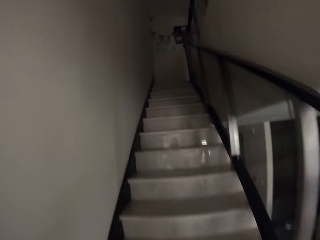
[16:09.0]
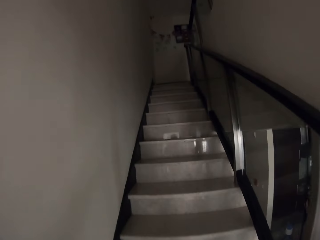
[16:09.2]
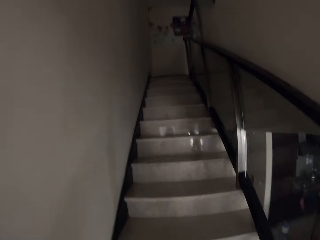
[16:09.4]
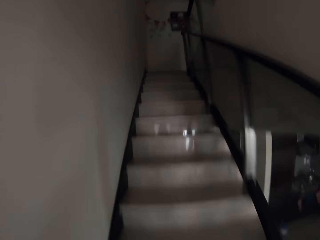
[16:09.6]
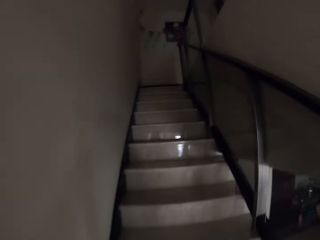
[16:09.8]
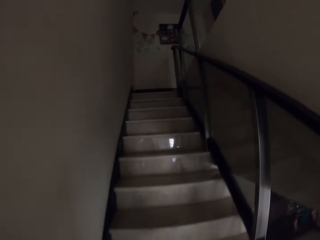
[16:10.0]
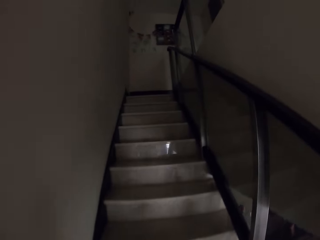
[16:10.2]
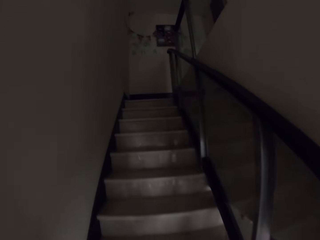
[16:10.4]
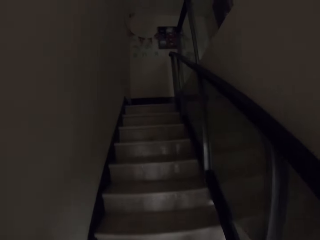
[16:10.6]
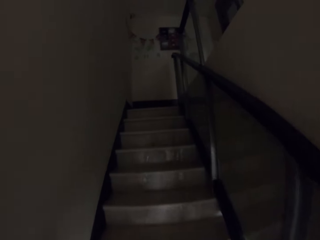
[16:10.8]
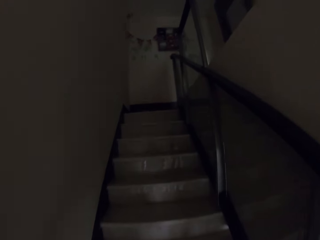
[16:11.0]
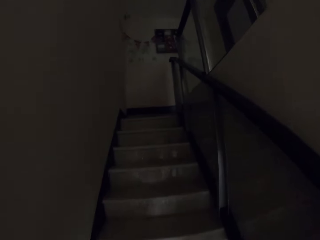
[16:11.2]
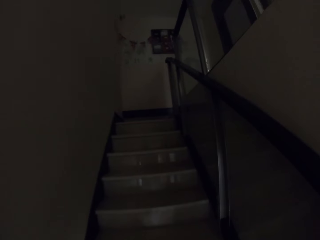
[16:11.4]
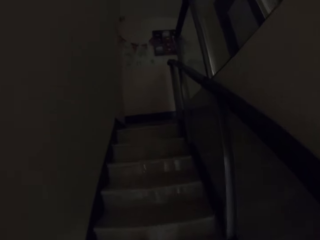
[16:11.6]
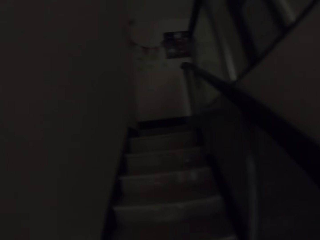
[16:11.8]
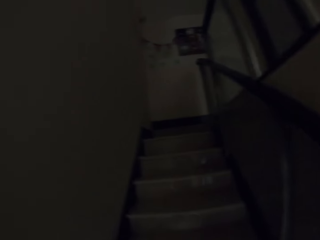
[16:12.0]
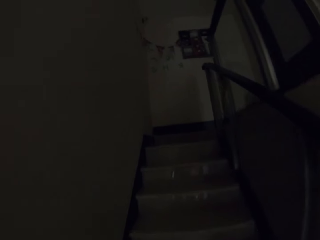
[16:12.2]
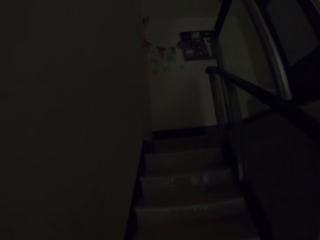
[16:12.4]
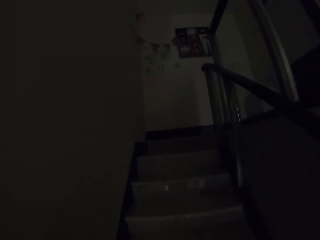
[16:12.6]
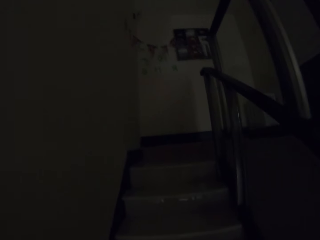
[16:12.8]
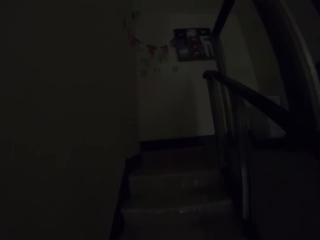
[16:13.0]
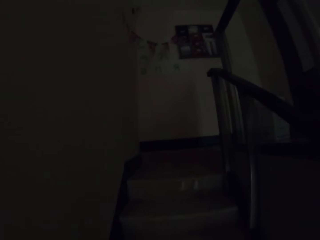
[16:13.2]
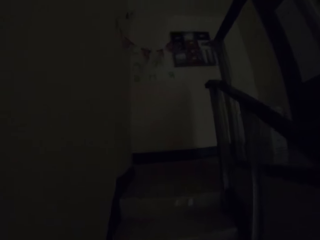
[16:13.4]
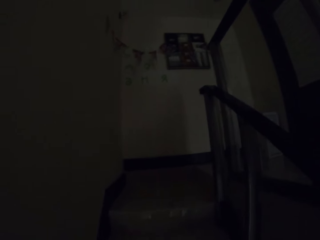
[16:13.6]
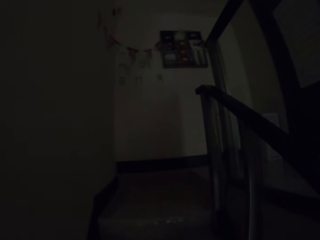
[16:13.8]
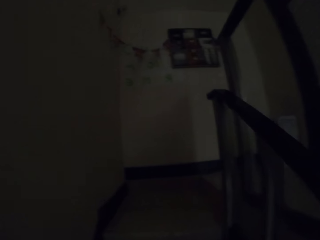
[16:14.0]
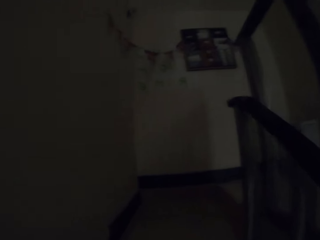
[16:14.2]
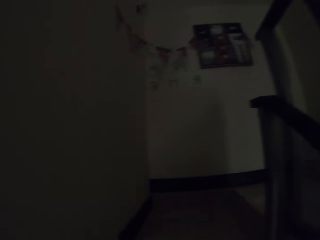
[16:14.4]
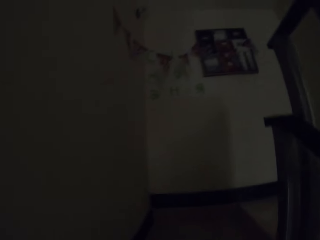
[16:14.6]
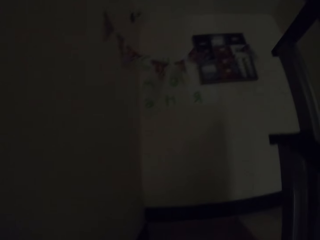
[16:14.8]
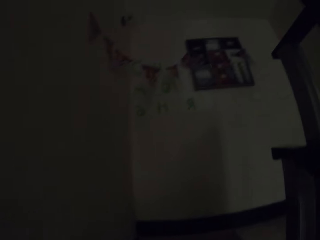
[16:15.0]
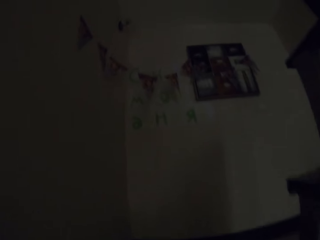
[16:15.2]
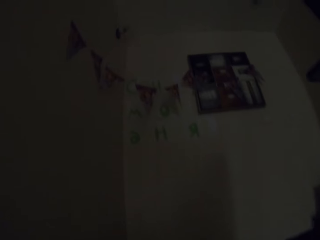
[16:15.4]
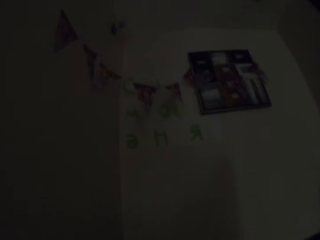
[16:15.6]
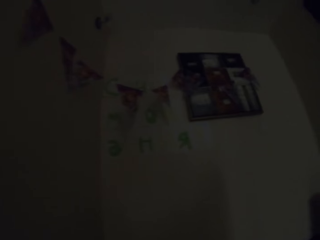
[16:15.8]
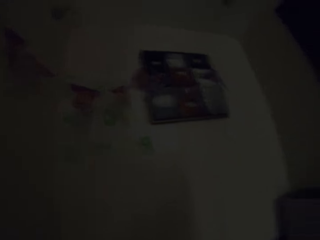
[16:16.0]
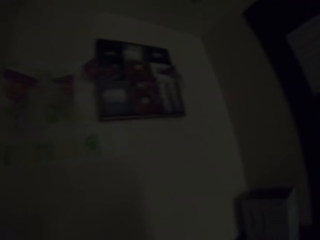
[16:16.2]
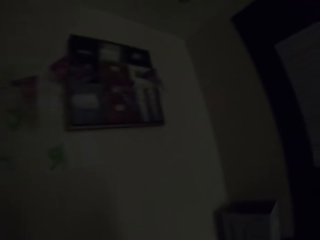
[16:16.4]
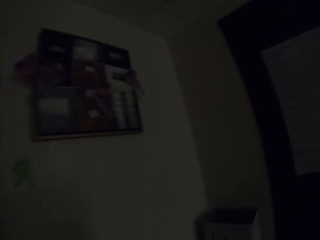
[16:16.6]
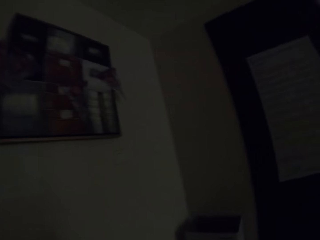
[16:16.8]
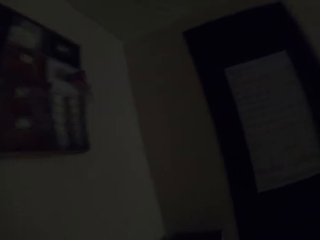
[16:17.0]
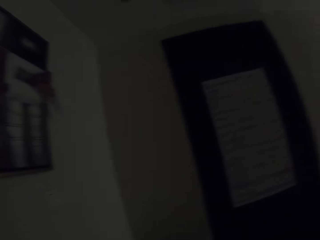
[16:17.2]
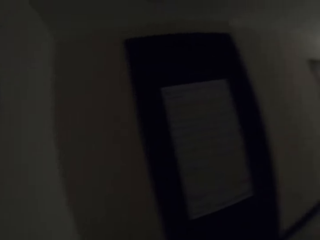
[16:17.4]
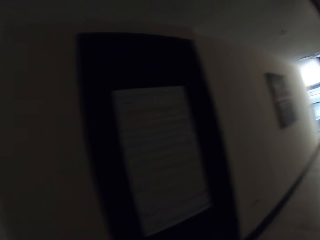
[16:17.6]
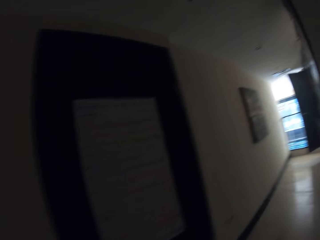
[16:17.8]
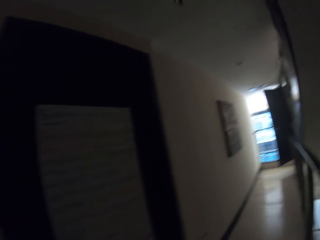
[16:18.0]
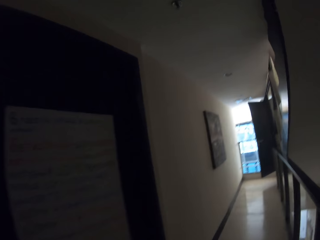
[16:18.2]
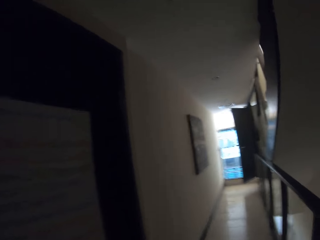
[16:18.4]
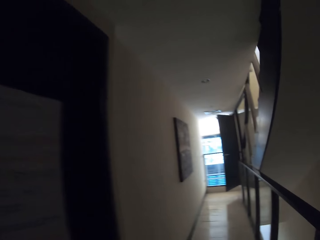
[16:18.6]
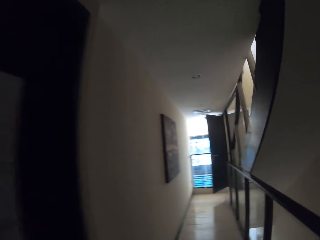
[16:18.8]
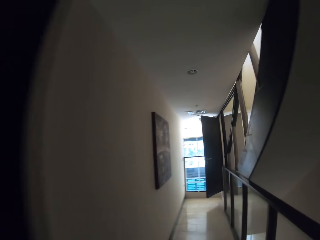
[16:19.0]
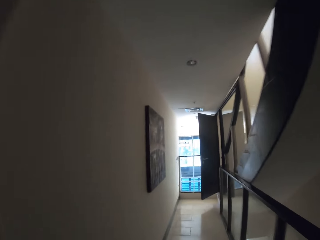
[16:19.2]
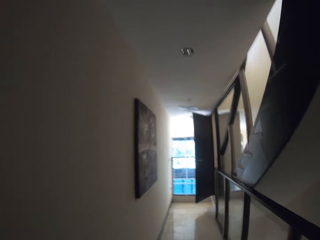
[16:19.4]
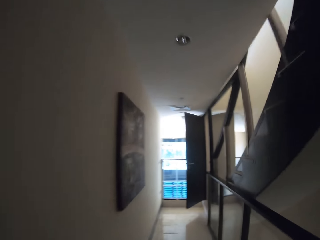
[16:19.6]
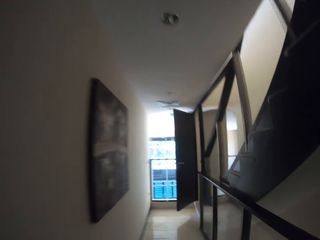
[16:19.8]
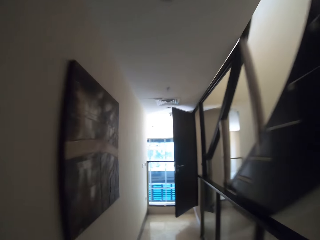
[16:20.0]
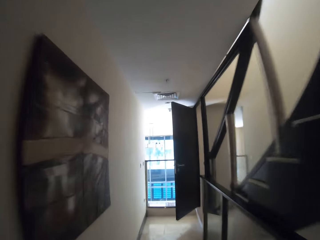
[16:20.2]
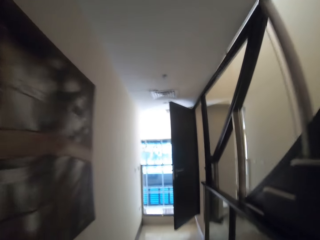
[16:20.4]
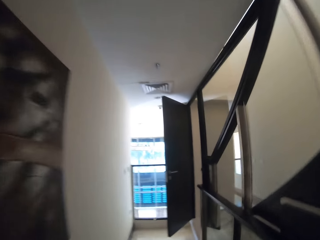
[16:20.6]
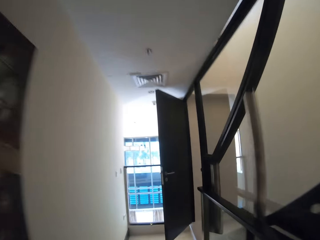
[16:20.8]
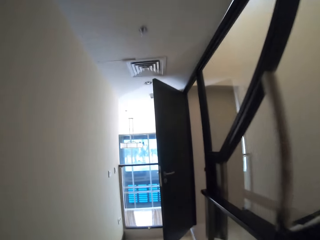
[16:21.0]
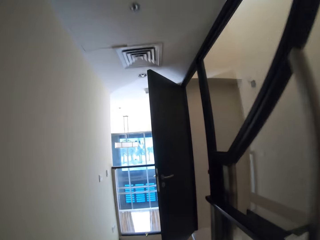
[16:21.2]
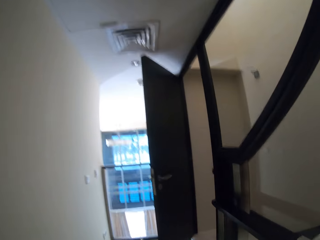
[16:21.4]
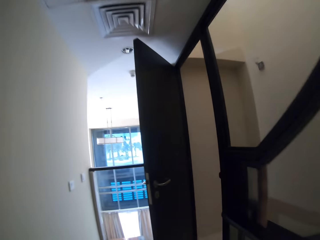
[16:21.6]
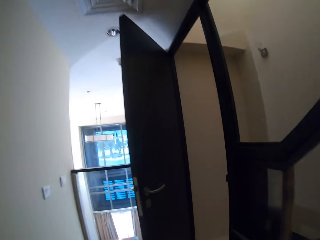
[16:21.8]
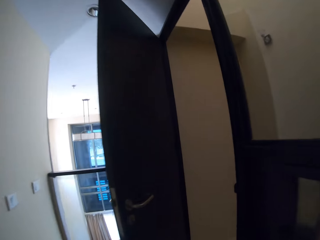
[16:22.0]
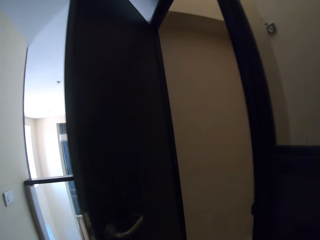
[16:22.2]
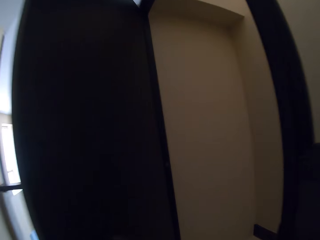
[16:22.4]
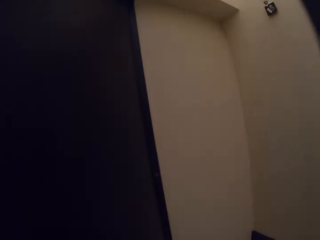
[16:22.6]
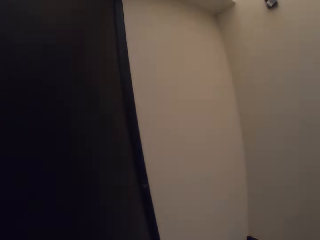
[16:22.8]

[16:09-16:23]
The camera wearer turns right. They walk in the house.

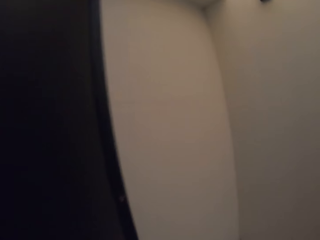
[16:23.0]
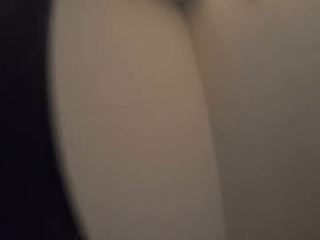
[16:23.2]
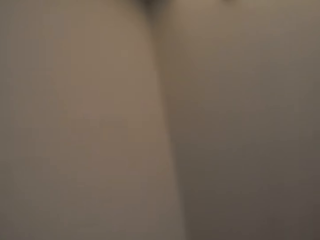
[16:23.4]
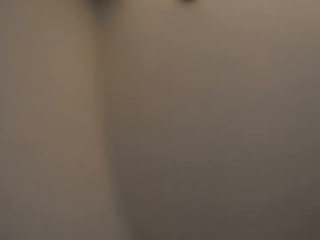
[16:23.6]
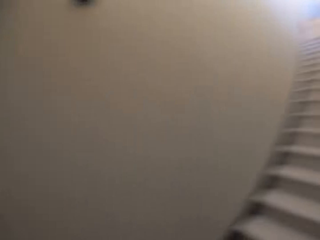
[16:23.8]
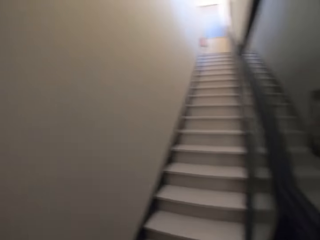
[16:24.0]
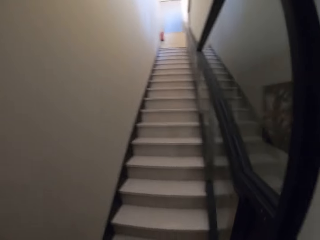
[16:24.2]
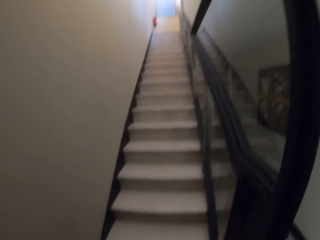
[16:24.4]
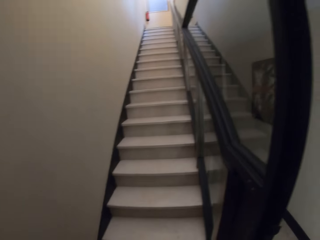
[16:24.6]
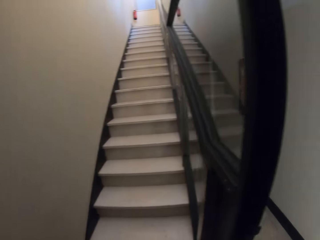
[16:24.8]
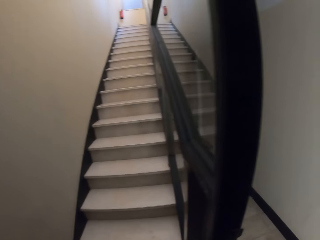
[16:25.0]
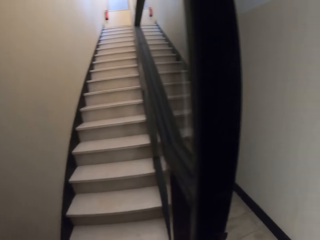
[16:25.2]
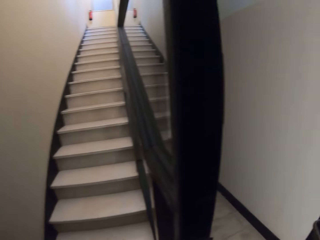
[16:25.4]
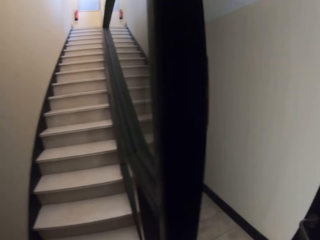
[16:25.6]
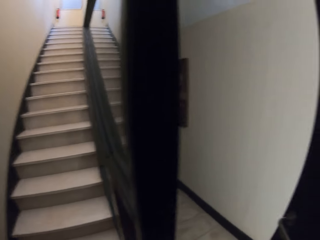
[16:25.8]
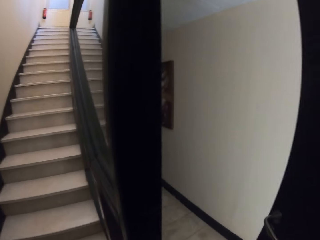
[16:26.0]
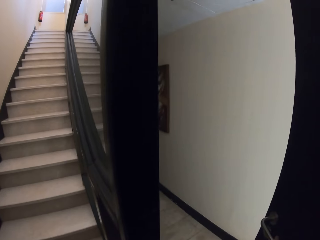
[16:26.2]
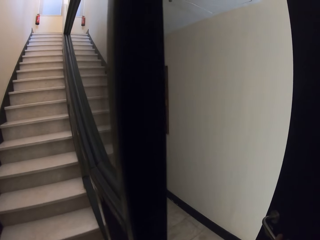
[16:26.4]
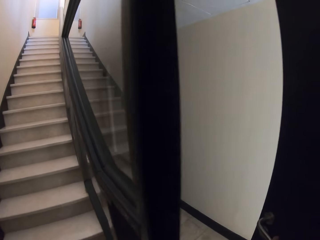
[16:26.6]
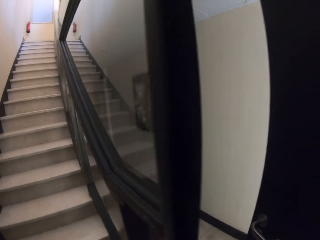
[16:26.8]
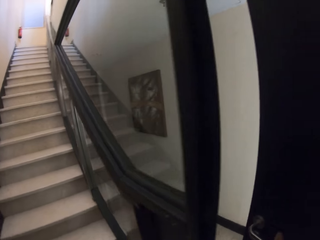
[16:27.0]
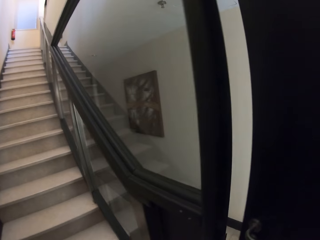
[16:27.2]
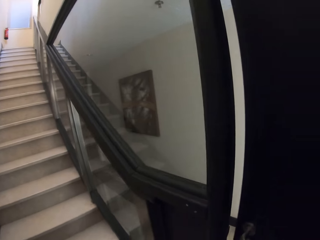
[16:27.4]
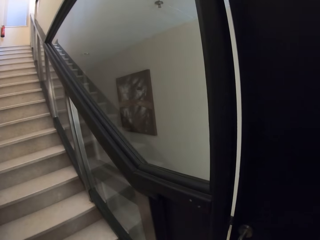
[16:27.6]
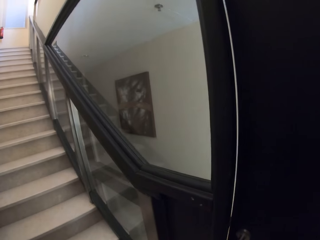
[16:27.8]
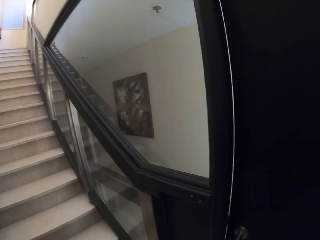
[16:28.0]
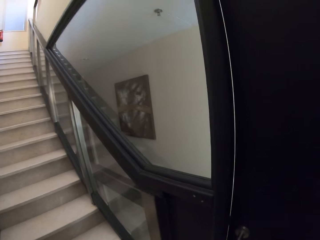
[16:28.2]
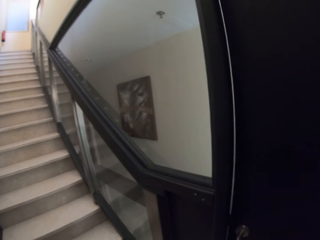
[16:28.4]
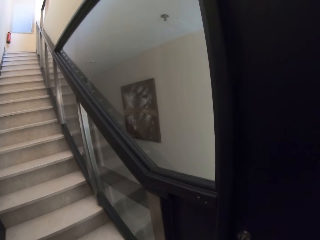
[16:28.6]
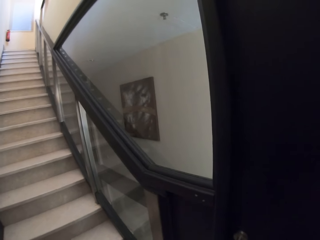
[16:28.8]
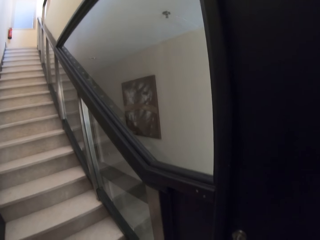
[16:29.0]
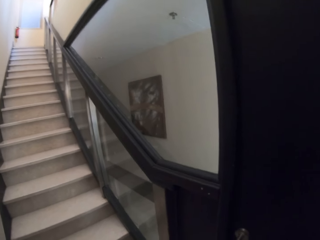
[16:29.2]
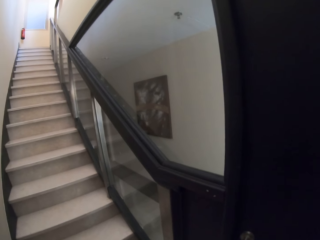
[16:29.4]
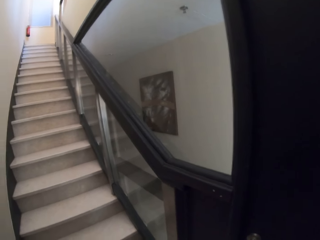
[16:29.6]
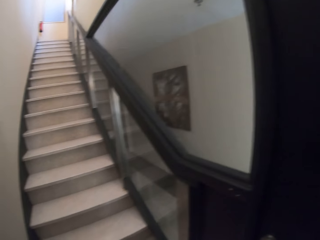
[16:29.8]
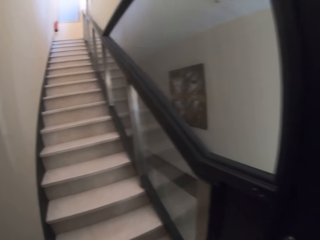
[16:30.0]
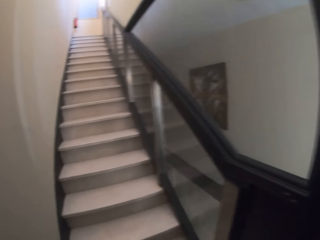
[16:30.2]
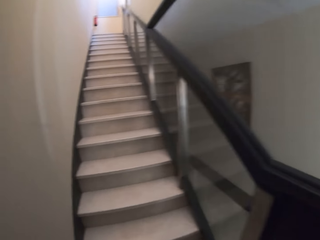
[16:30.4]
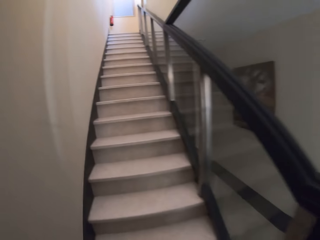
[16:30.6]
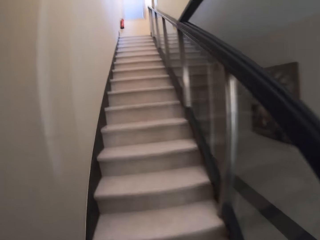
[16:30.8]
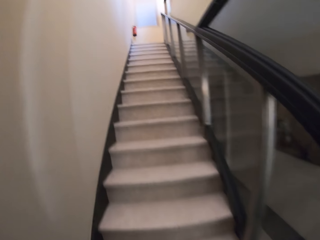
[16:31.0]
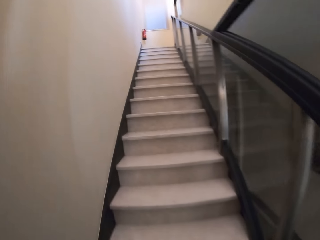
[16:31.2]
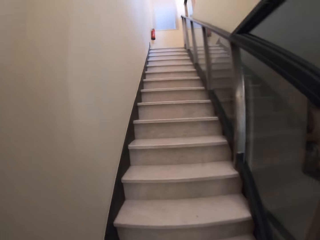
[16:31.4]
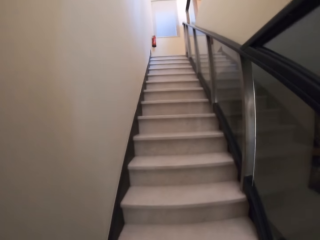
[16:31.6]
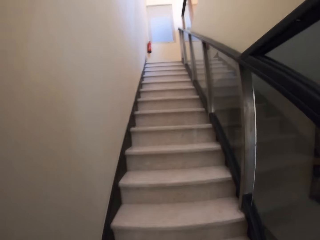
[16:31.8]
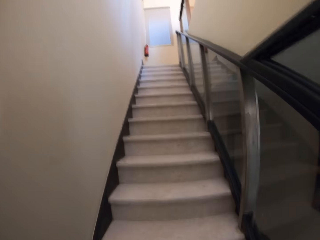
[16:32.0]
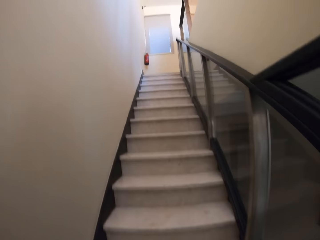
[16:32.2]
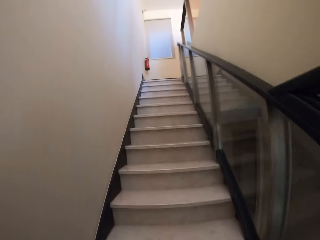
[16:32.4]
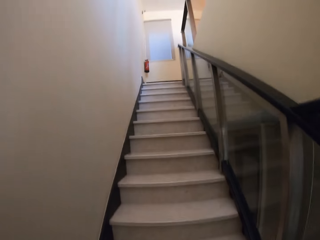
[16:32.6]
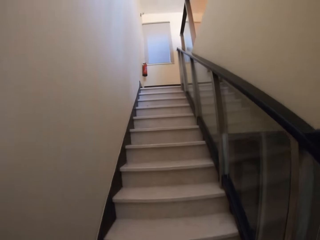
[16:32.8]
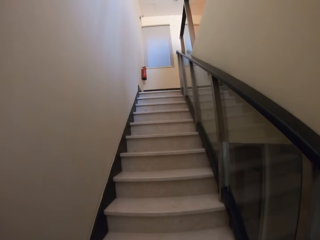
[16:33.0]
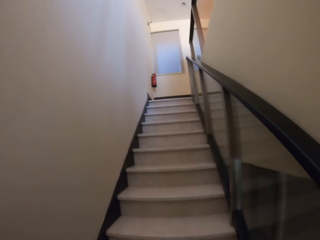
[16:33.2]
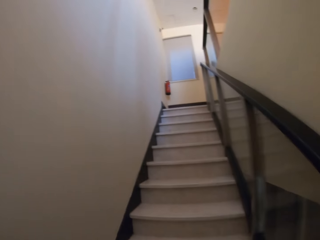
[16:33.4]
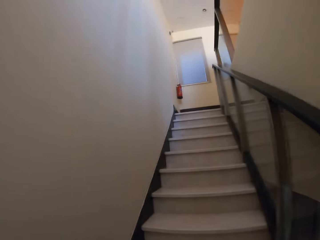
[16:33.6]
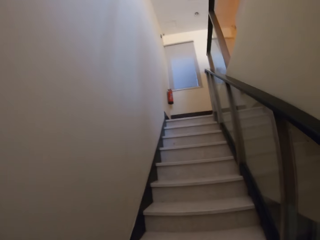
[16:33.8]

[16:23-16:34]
The camera wearer walks up the stairs. They close the door. They look back. They walk up the stairs.
